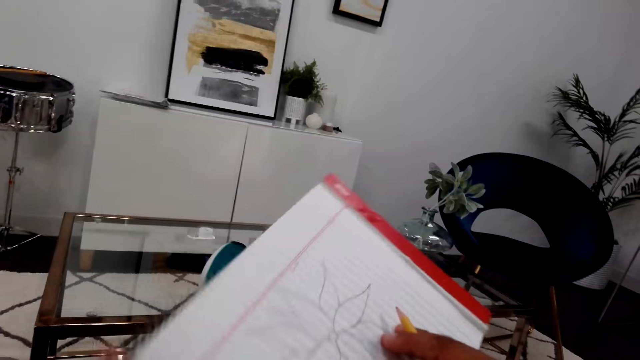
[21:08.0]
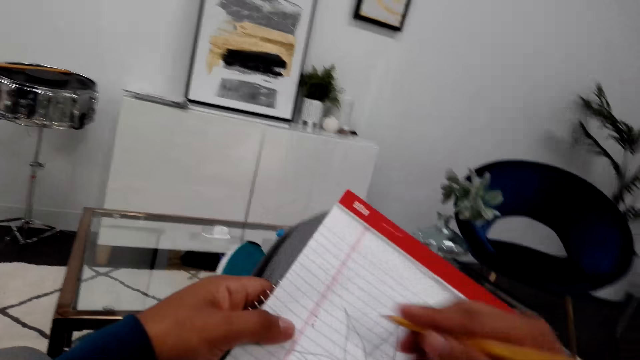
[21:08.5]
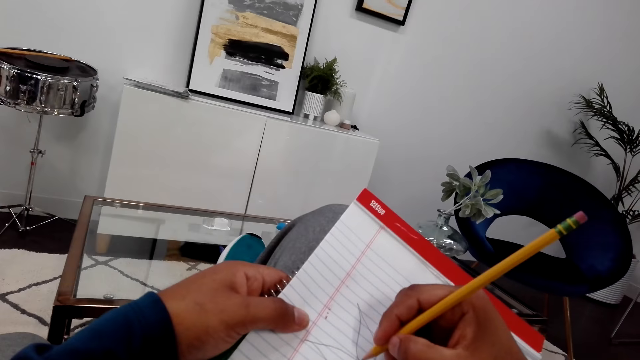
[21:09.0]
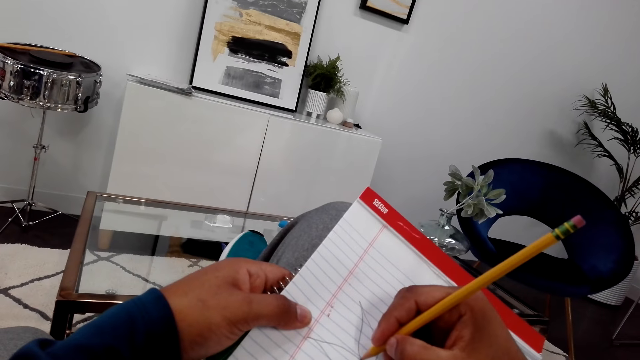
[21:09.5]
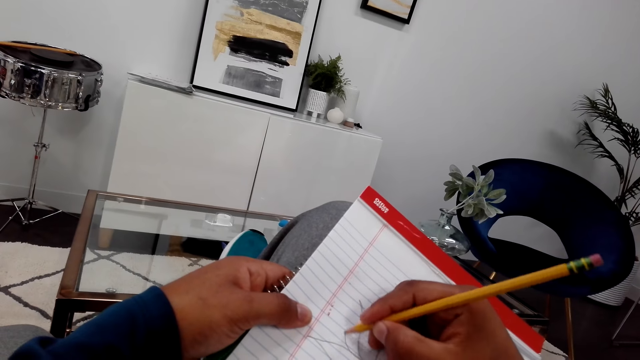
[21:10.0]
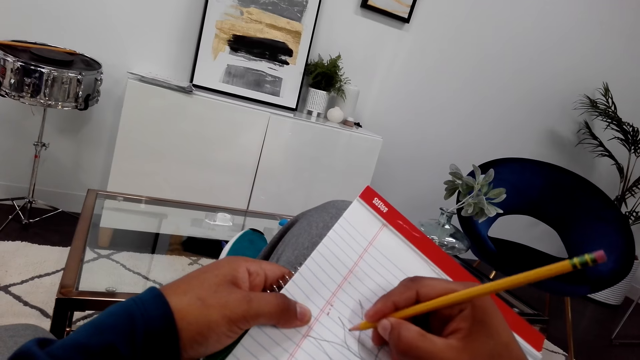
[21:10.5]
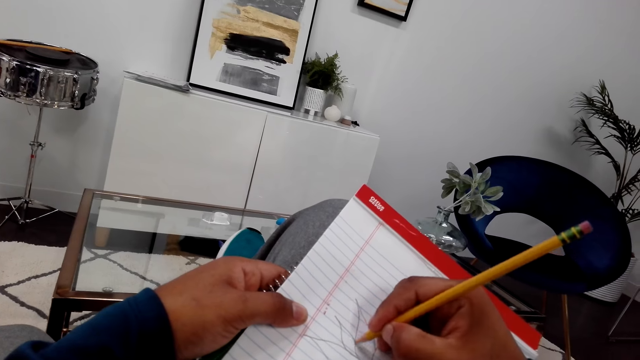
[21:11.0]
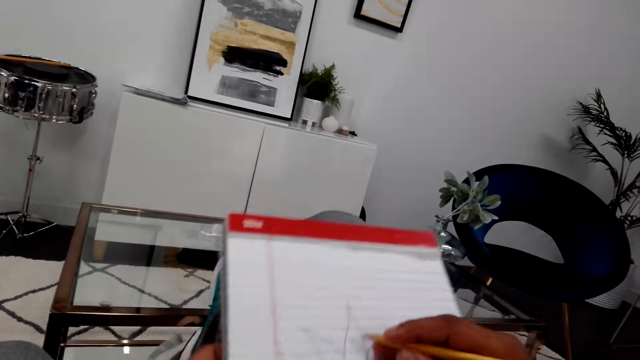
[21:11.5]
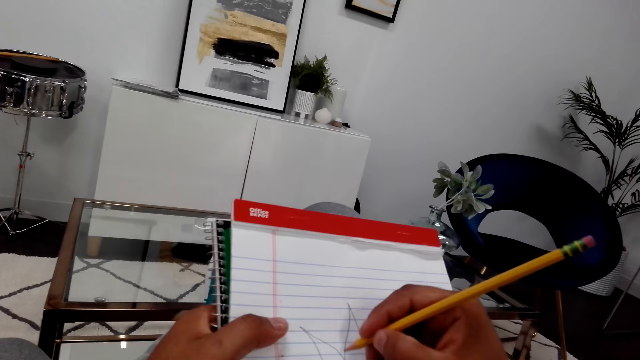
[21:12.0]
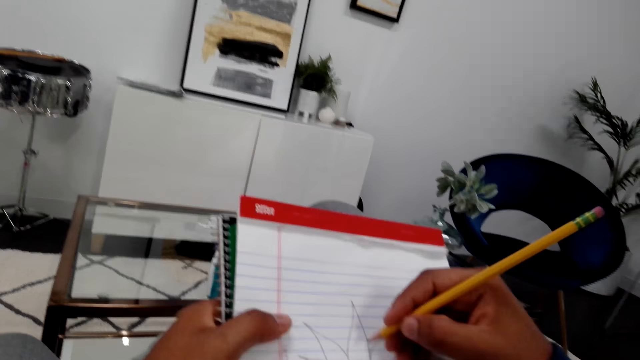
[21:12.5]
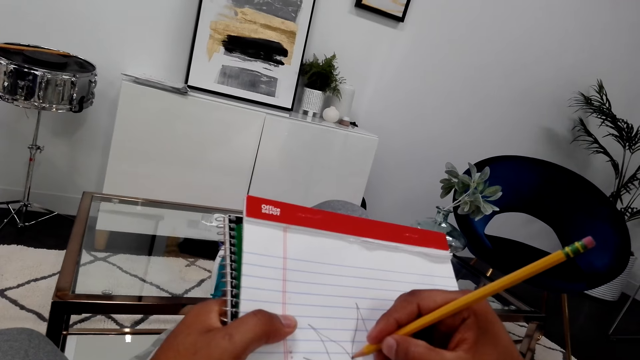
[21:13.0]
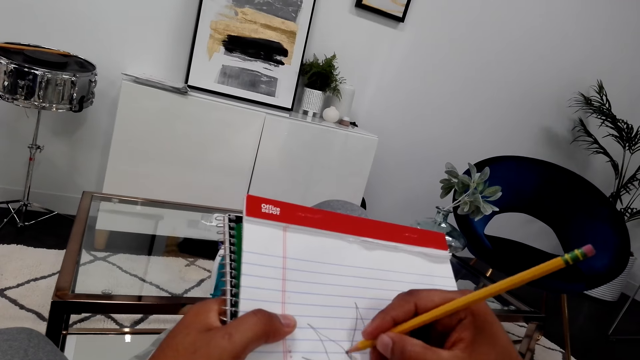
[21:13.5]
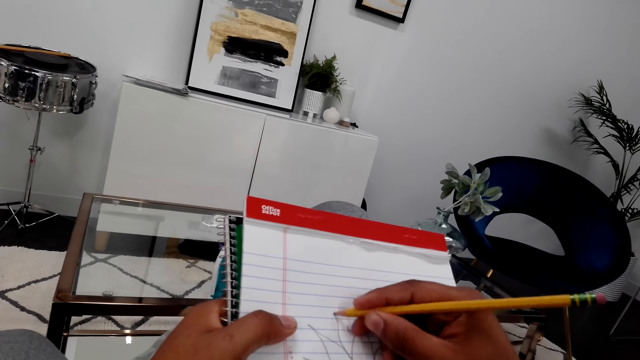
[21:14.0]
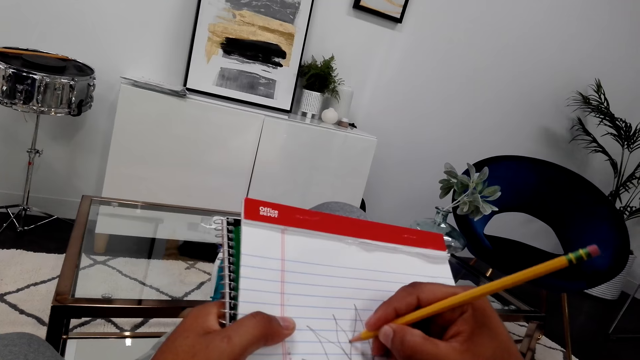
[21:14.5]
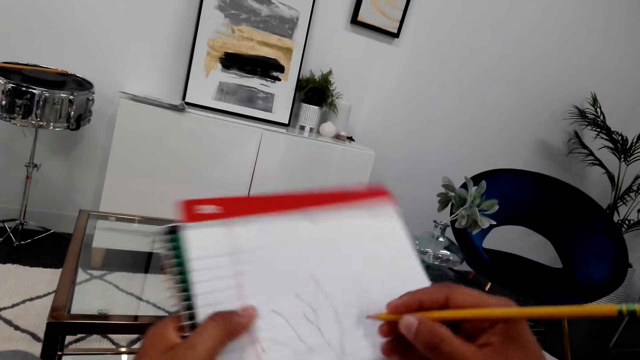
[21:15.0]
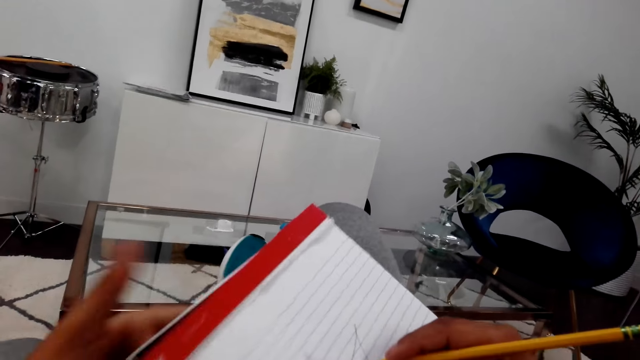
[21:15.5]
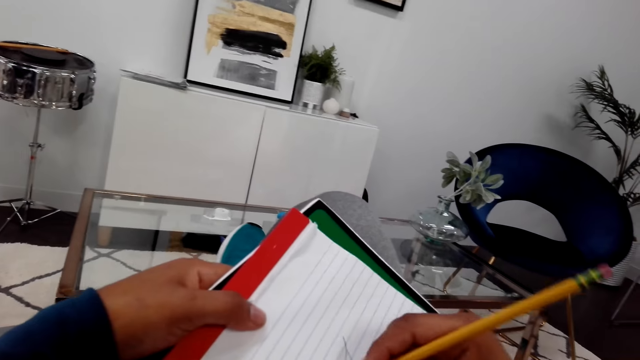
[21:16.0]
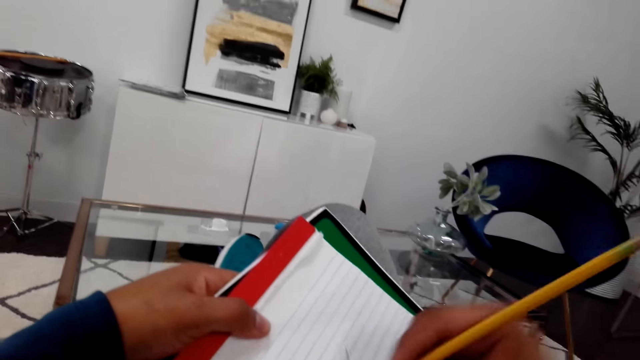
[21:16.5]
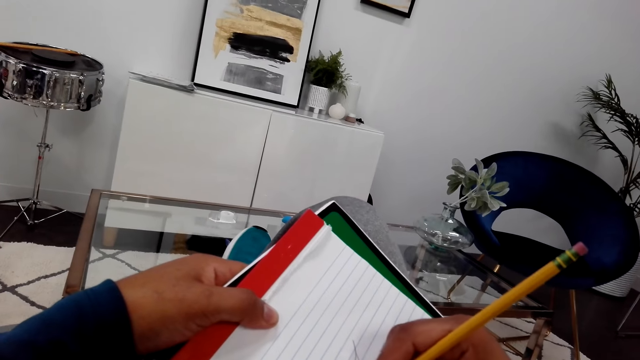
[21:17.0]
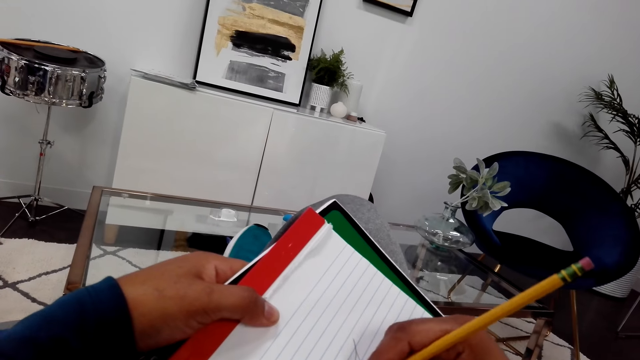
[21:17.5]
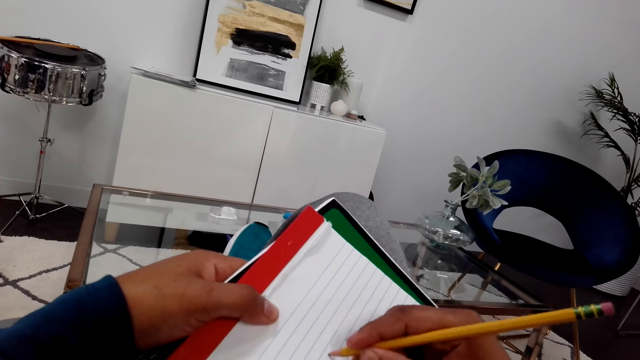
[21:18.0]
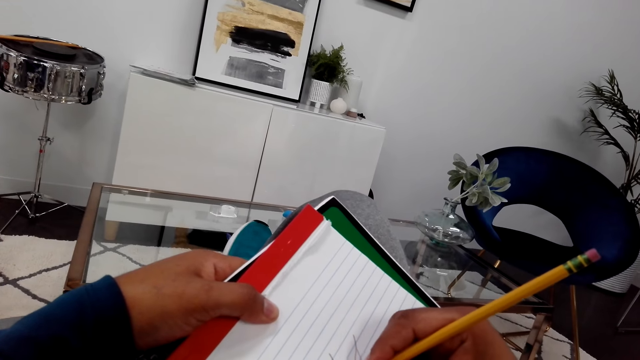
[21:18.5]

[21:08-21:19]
The camera wearer holds the pencil and turns the book. They sketch the flower on the book with a pencil. They turn the books. They draw the flower. They turn the books. They draw the flower.

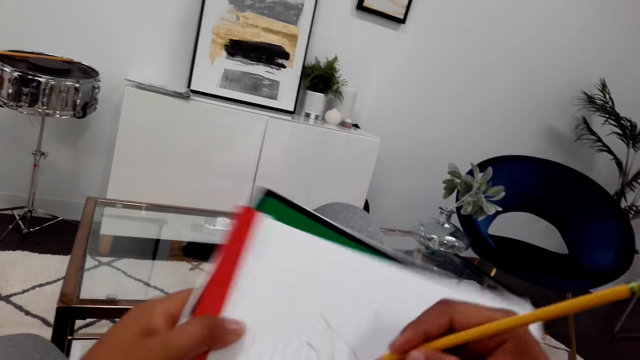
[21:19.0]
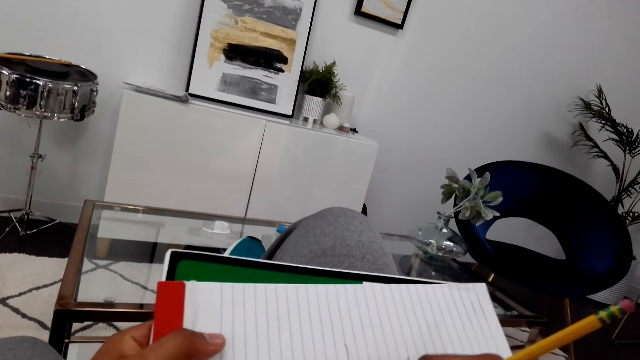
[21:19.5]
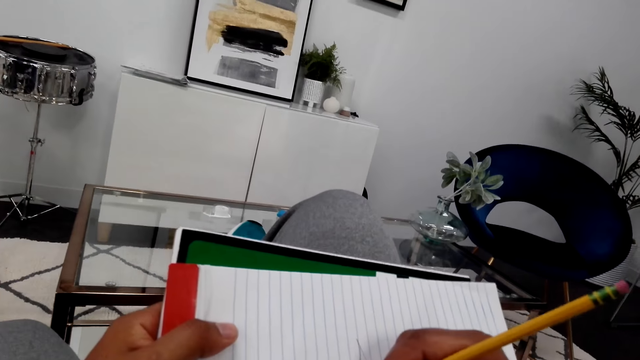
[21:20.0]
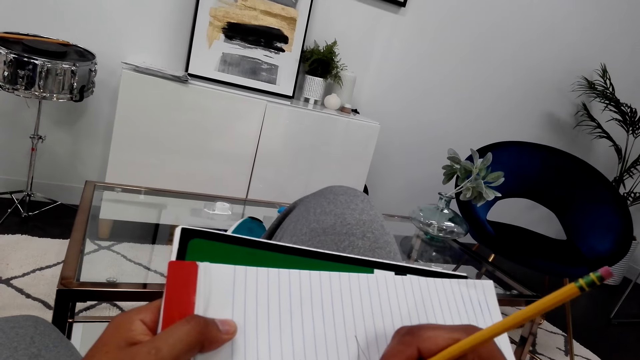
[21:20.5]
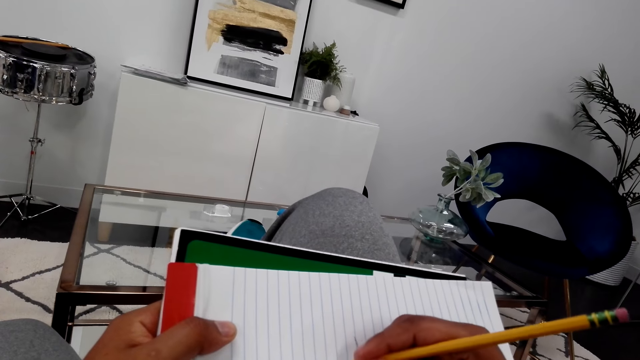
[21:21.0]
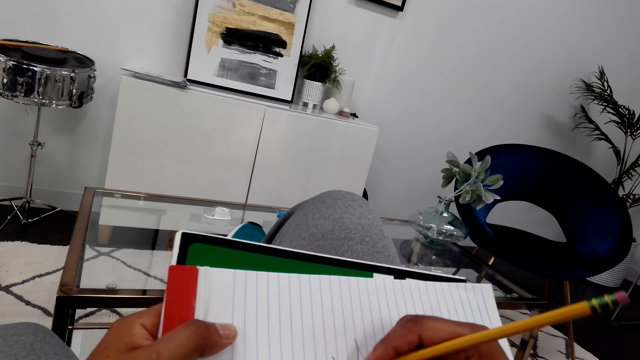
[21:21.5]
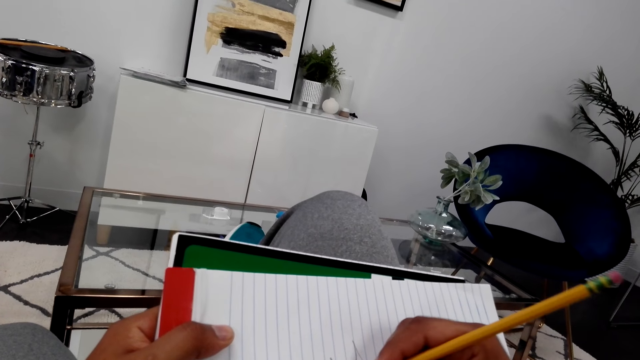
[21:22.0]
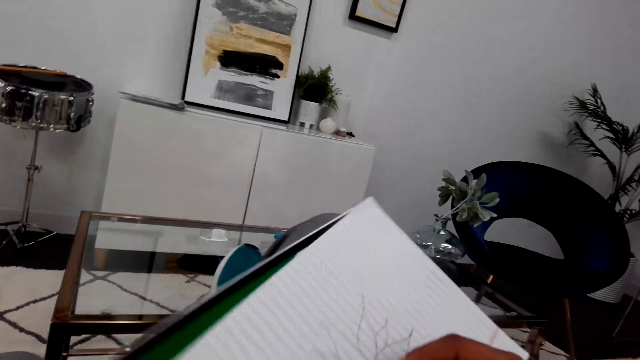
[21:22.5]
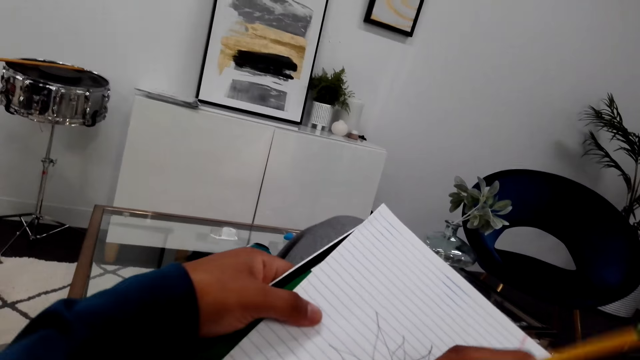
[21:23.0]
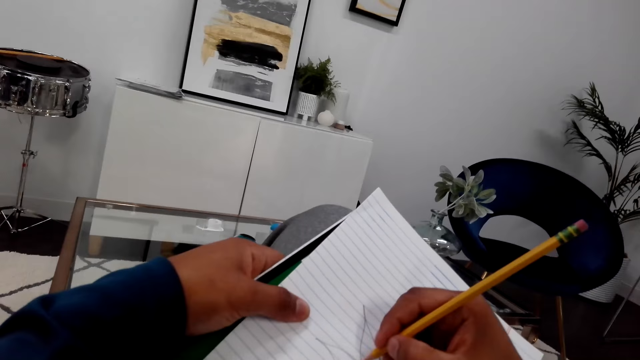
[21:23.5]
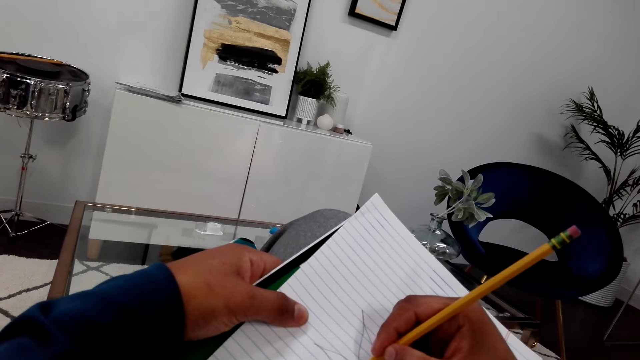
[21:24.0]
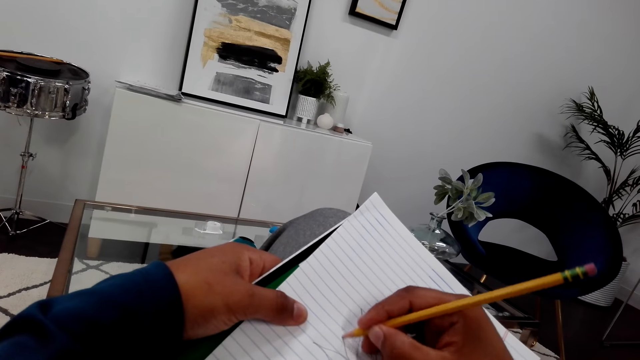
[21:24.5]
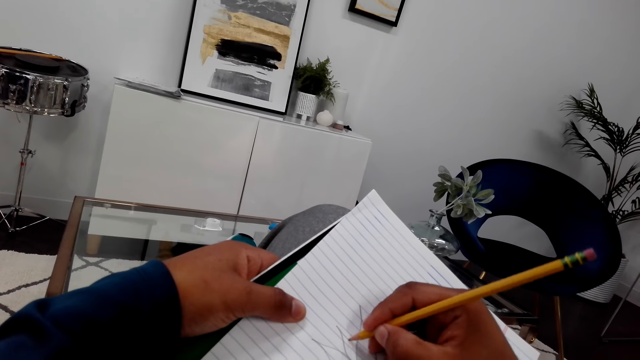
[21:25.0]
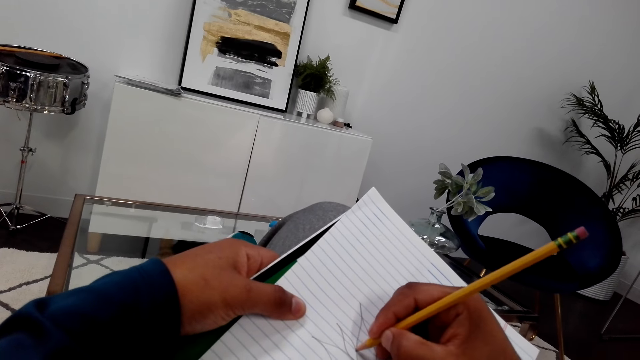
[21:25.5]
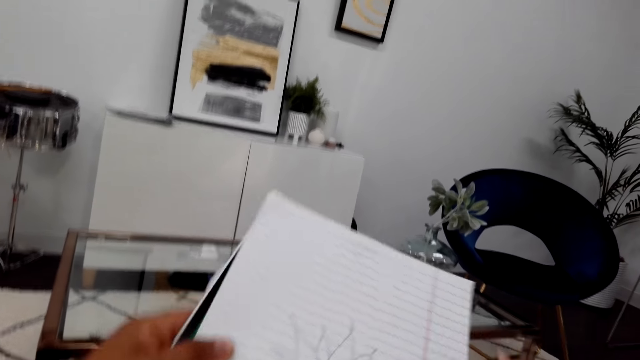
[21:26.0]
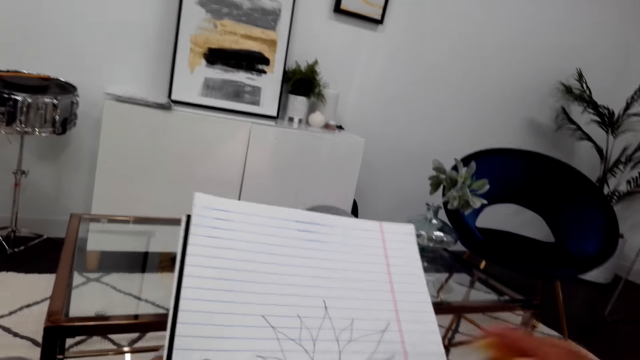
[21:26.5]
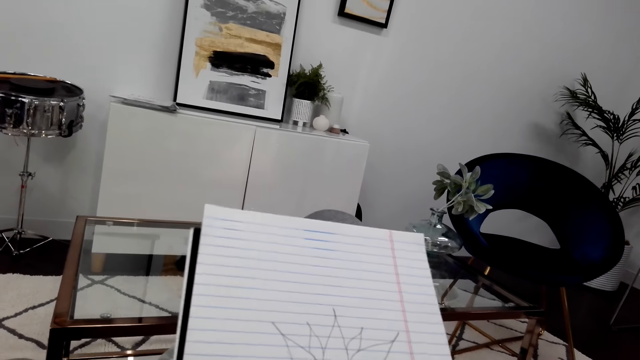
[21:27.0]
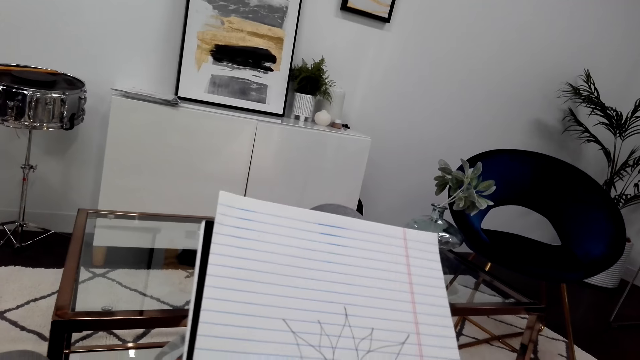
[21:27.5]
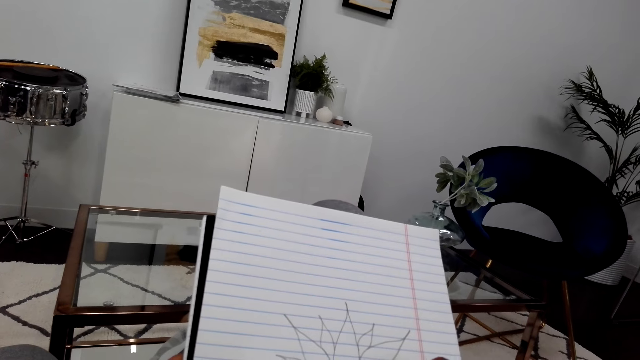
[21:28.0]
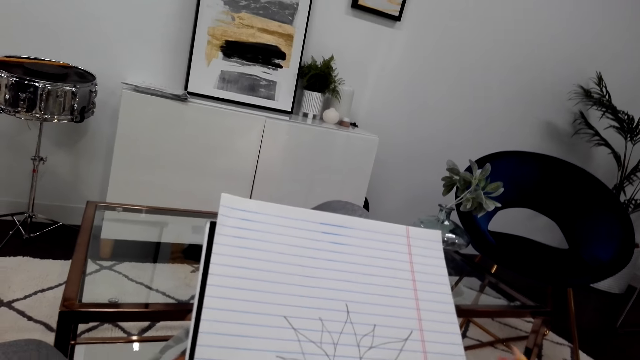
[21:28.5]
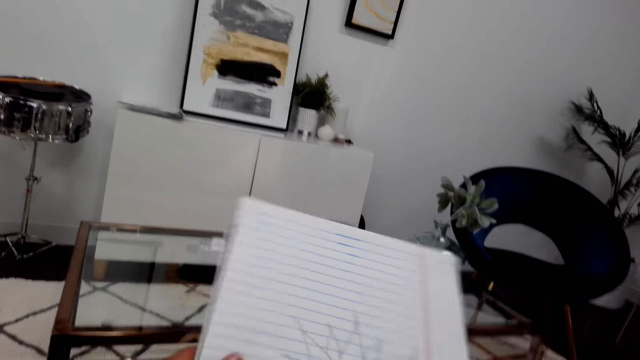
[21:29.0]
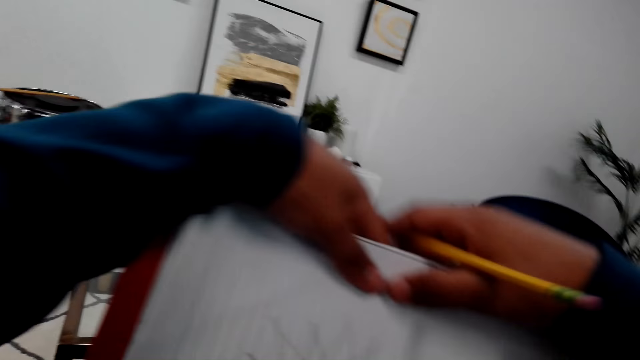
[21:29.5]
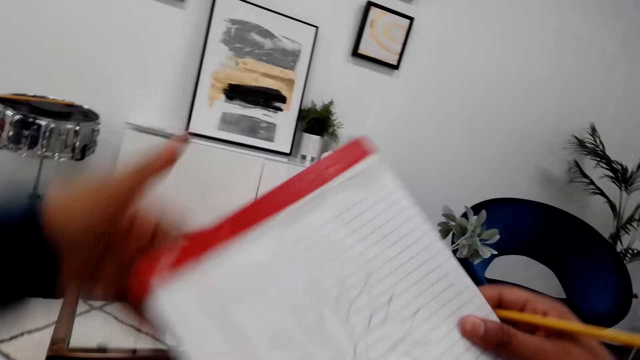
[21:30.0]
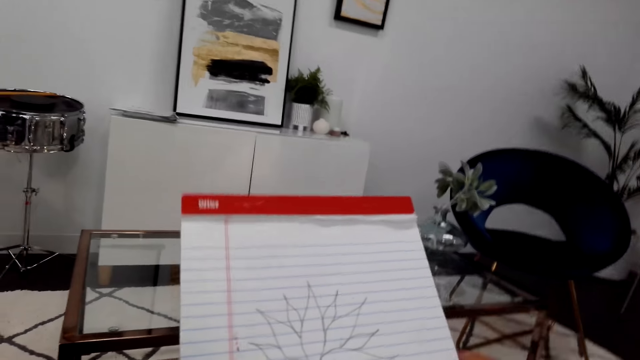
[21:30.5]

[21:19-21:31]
The camera wearer turns the book and holds the pencil. They sketch the flower on the book with the pencil. They turn the books. They draw the flower. They turn the books. They draw the flower. They hold the pencil and turn the book.
